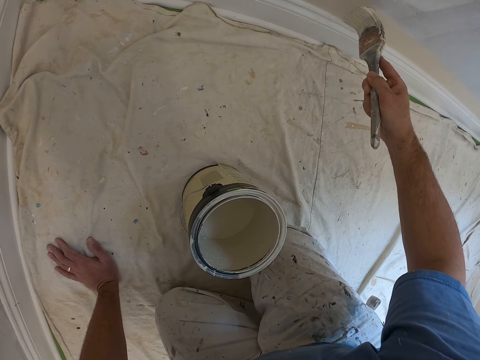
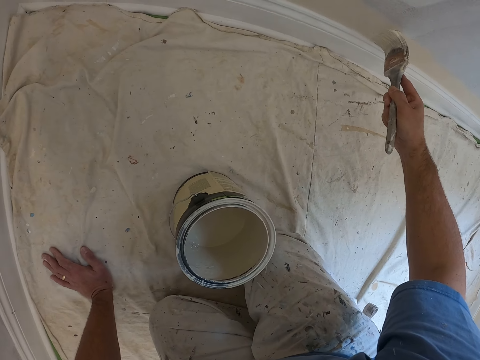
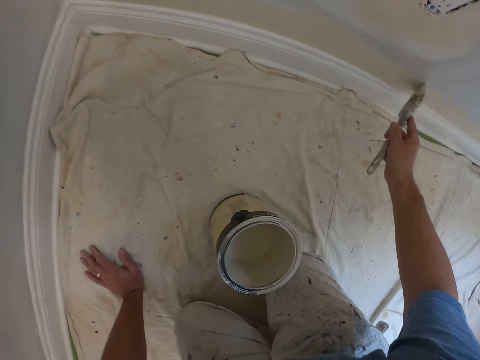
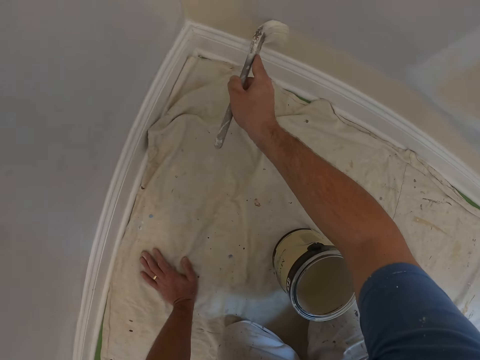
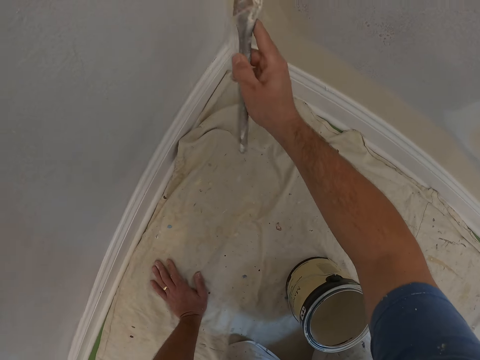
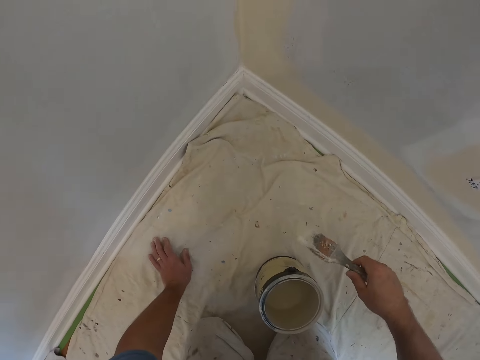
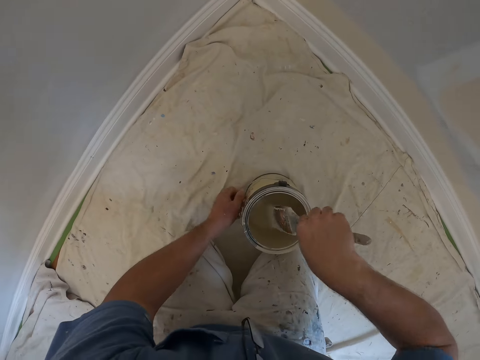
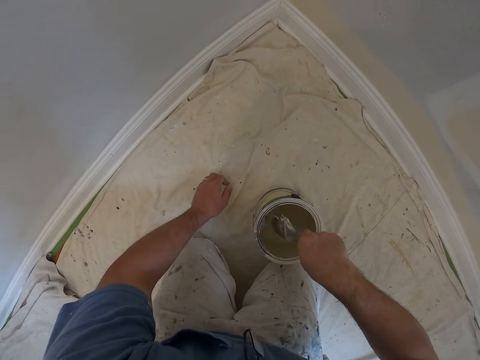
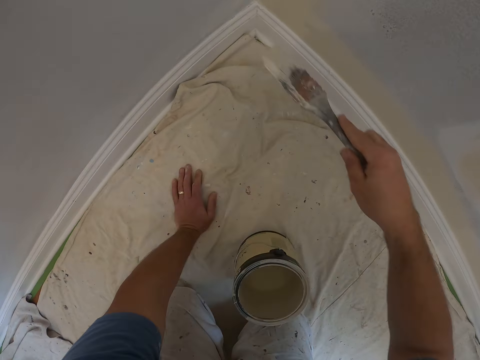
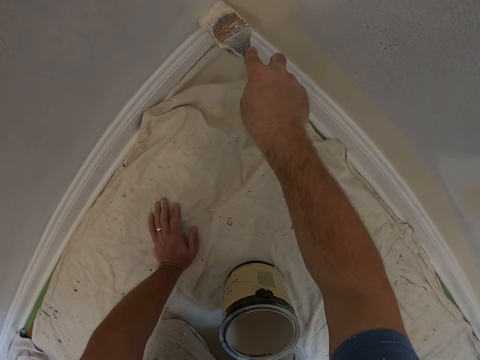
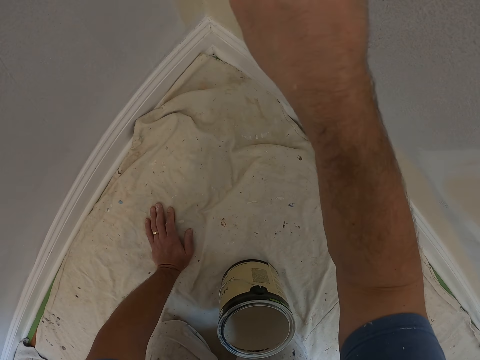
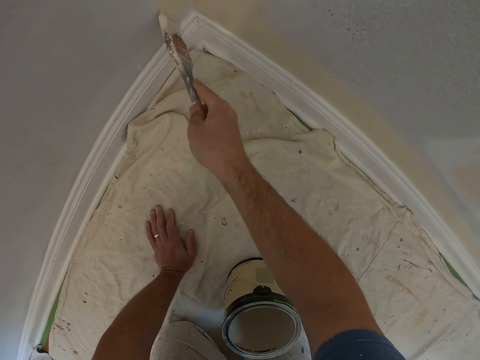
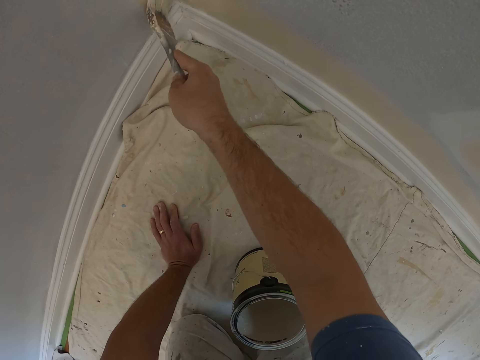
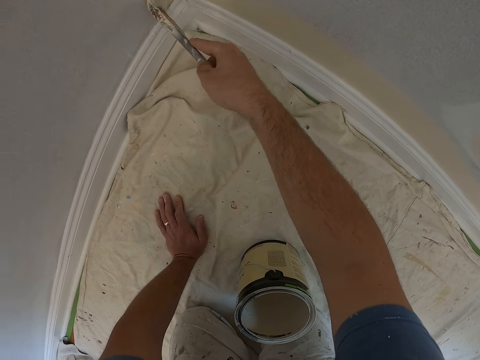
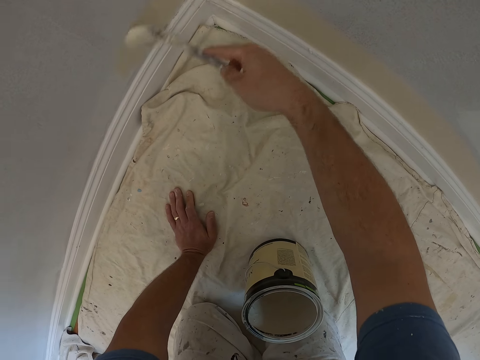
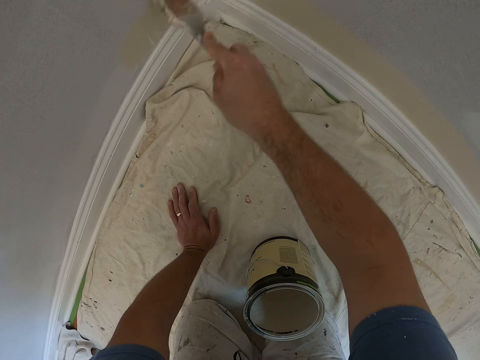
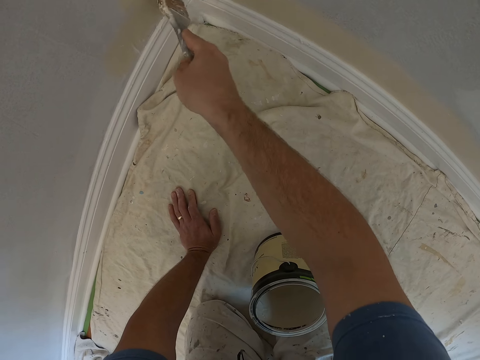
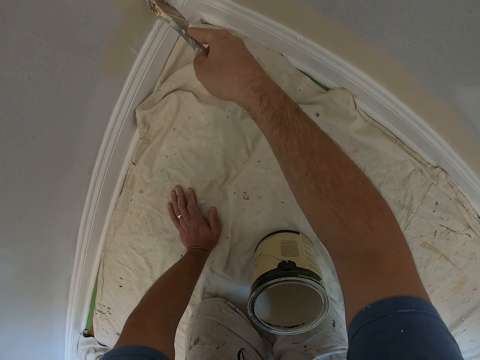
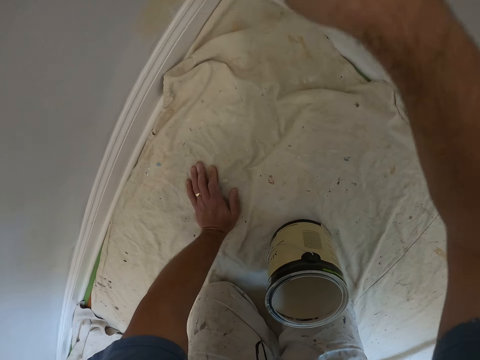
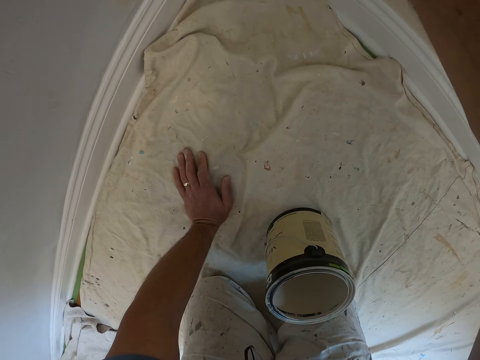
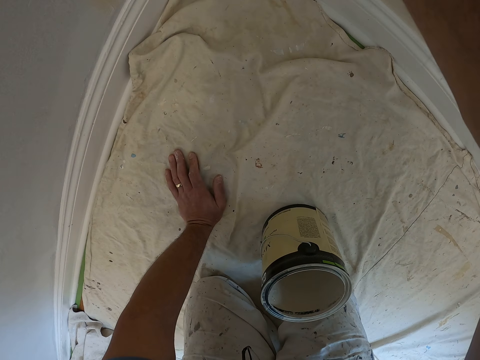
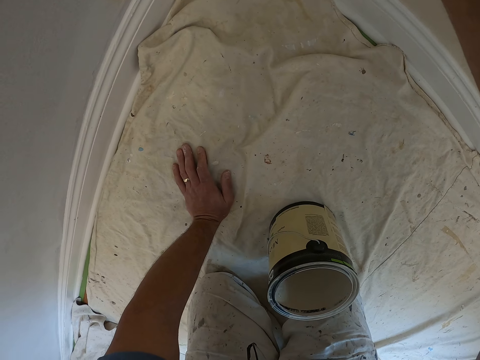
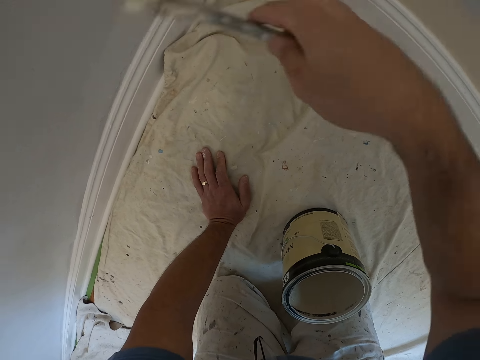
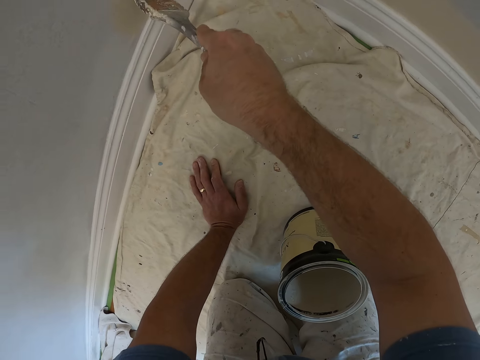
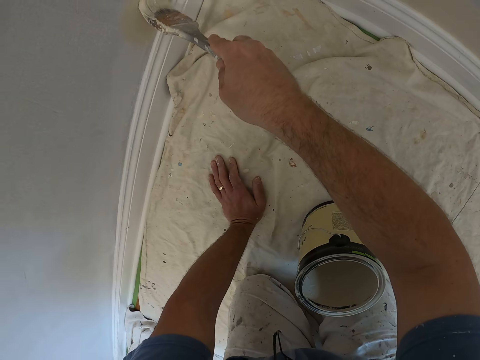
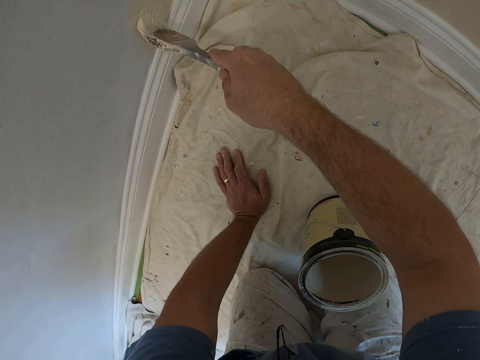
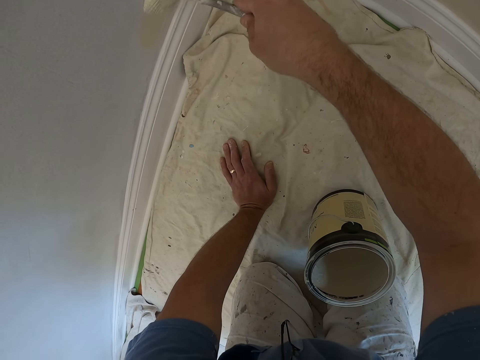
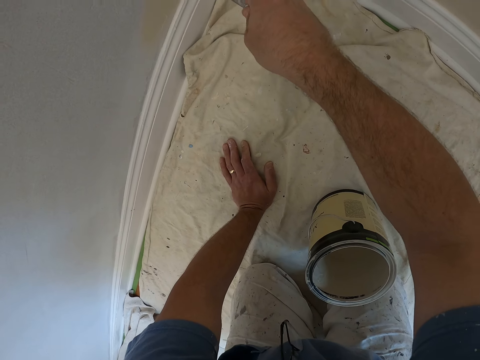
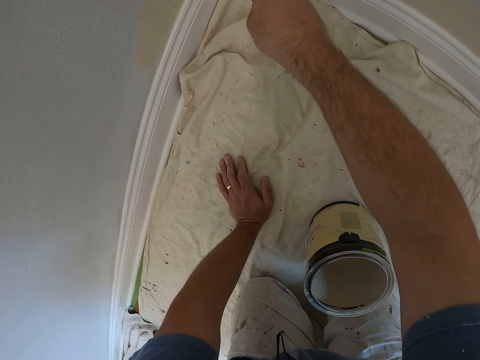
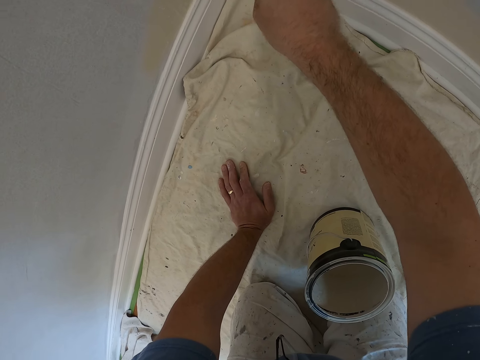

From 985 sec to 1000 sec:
The camera wearer dips the painting brush into the paint container. They remove the painting brush from the paint. They paint the edge of the wall.

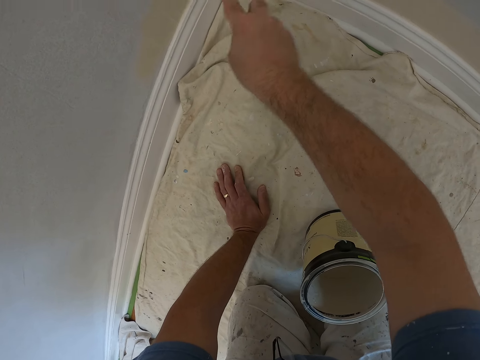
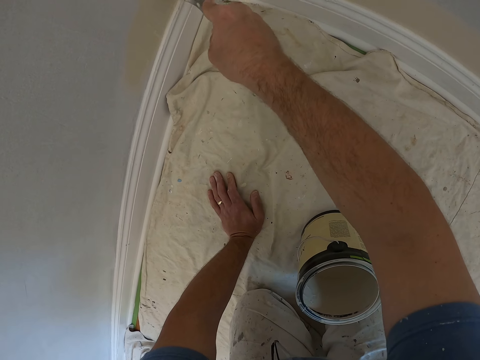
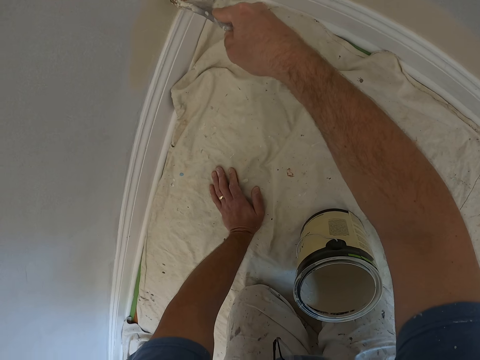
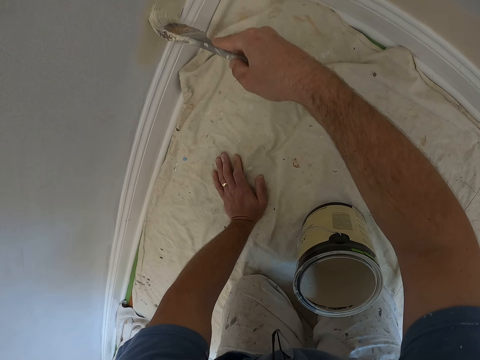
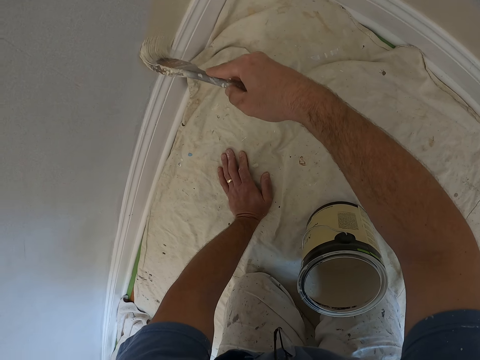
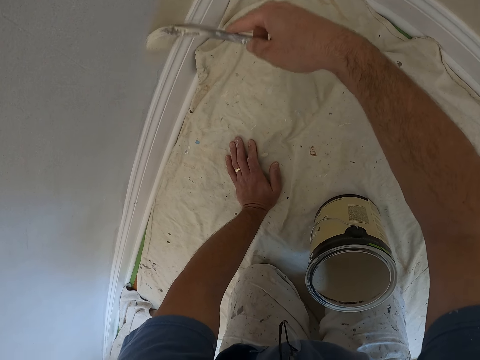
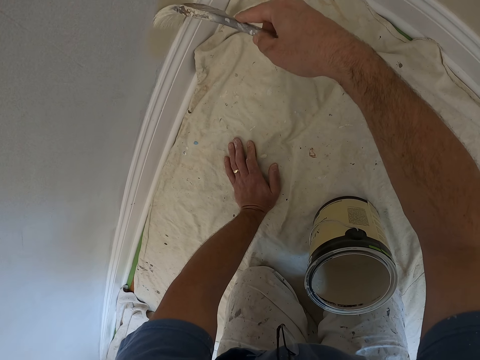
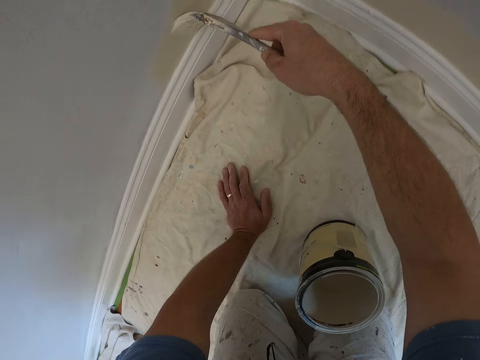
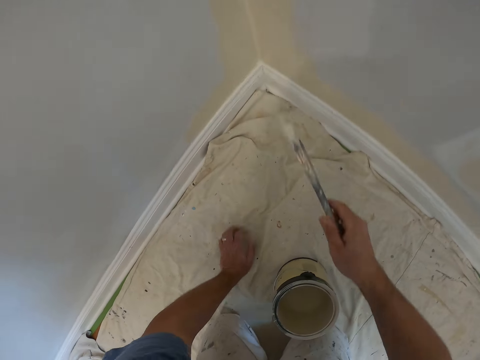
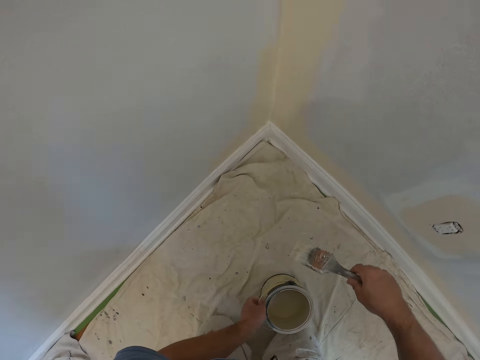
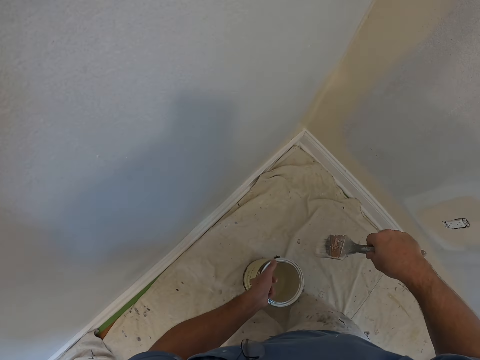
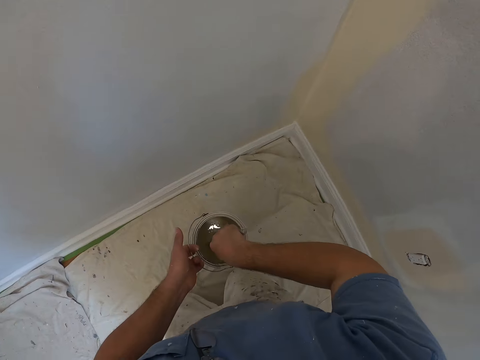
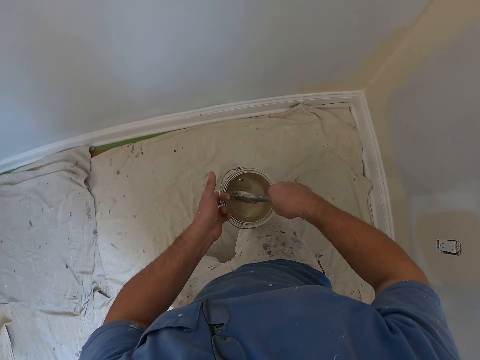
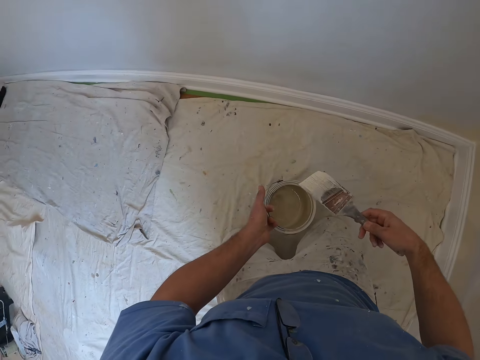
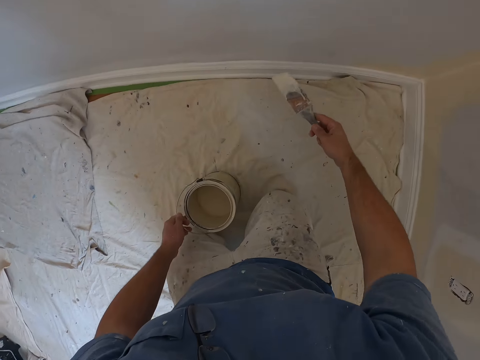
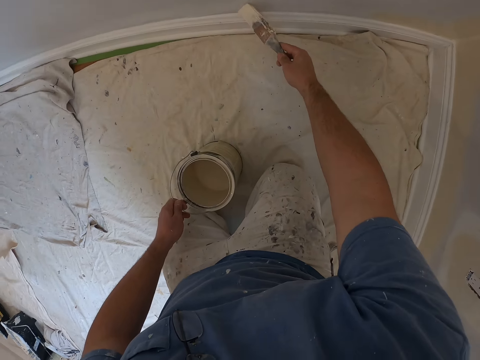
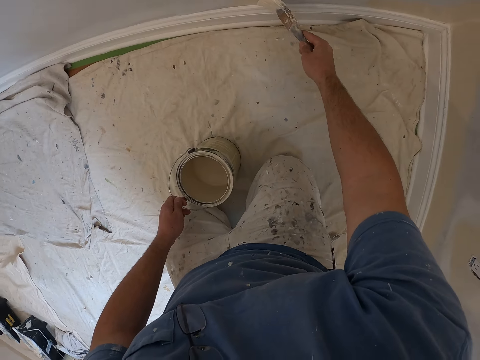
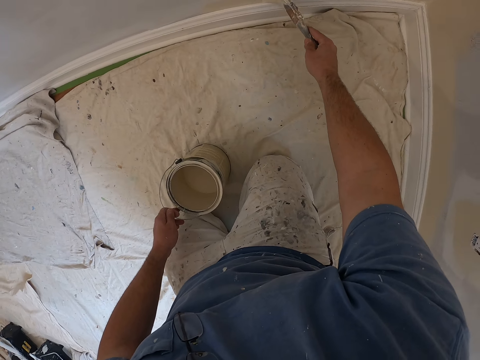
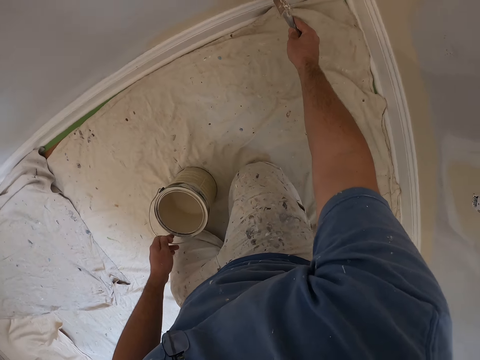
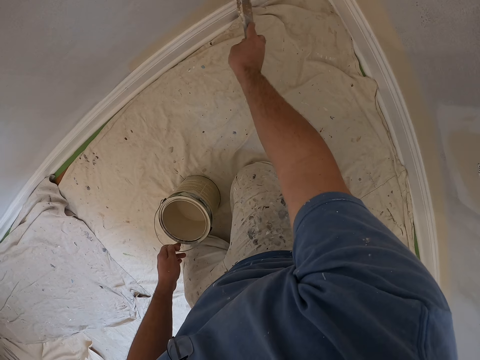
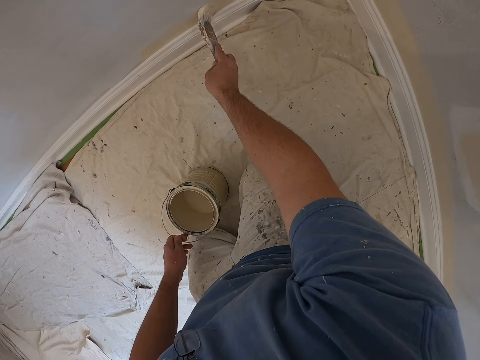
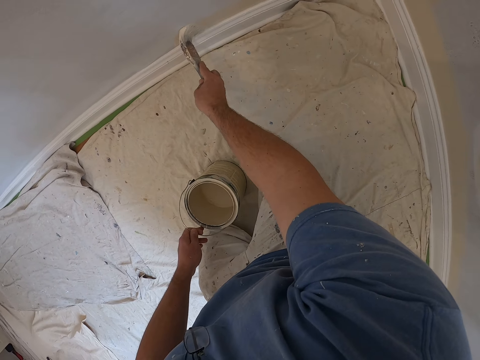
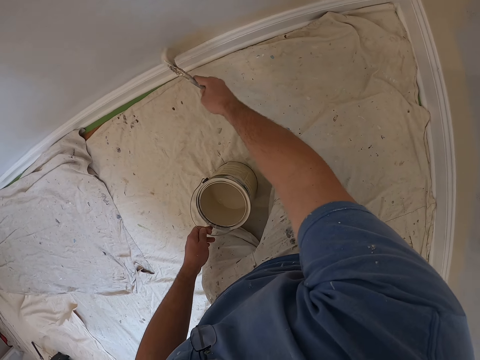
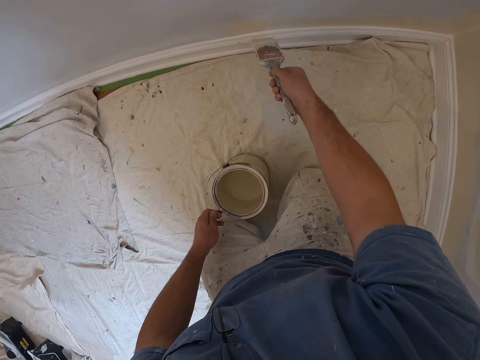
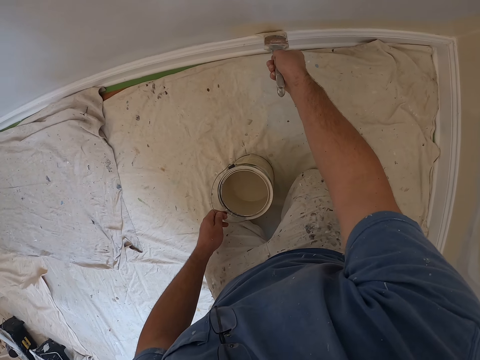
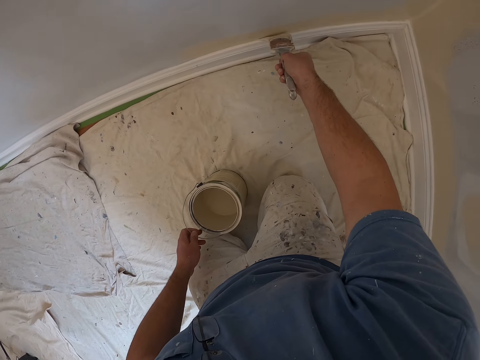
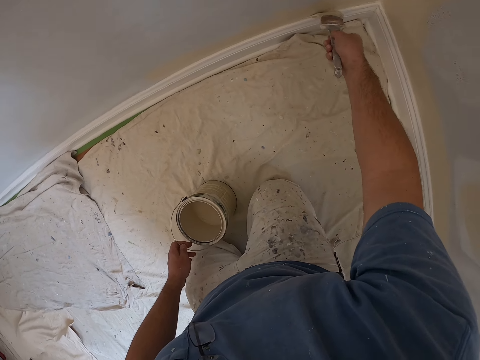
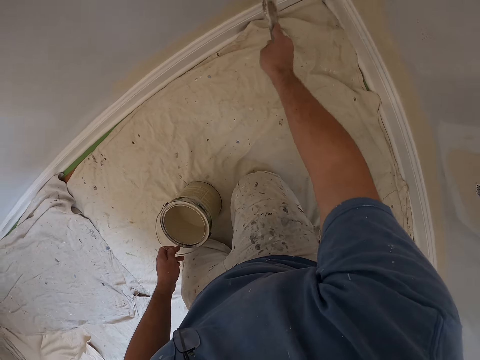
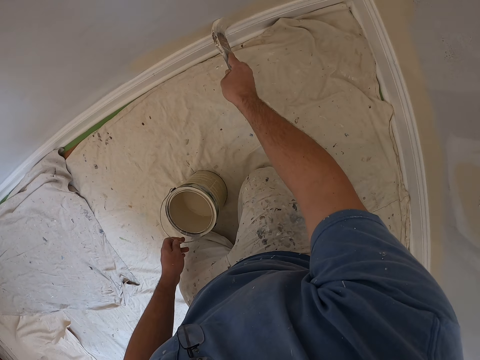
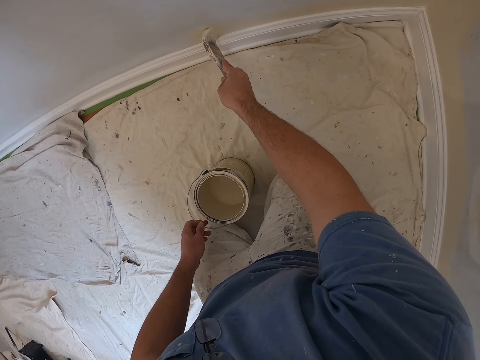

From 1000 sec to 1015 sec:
The camera wearer lifts the painting can. They dip the painting brush into the paint container. They paint the edge of the wall.
